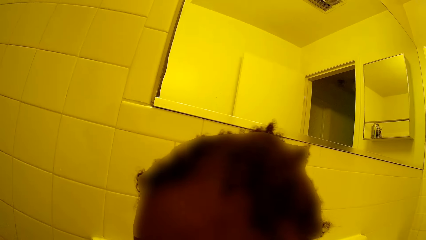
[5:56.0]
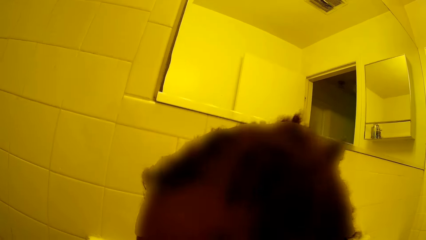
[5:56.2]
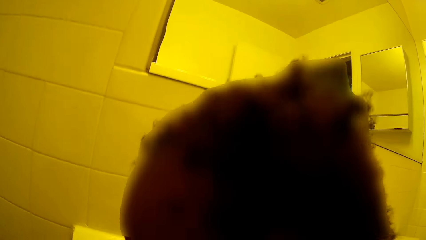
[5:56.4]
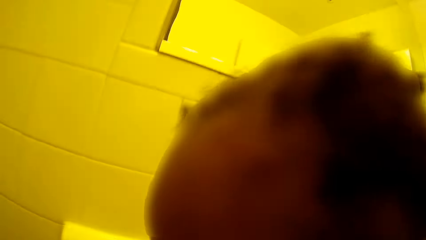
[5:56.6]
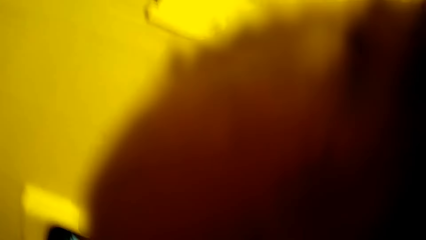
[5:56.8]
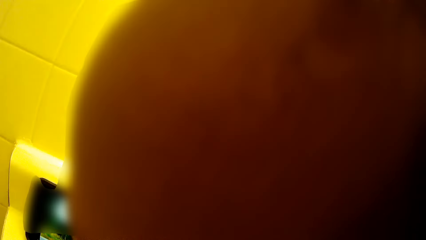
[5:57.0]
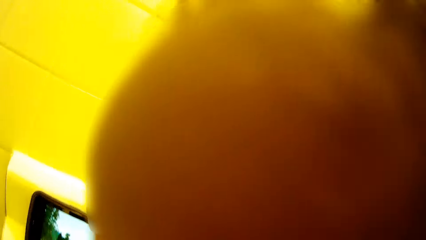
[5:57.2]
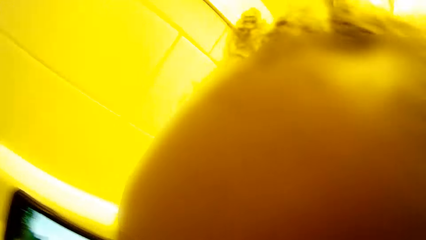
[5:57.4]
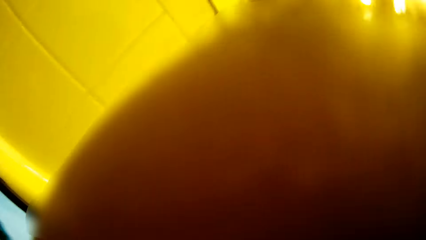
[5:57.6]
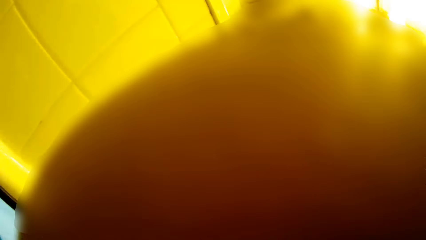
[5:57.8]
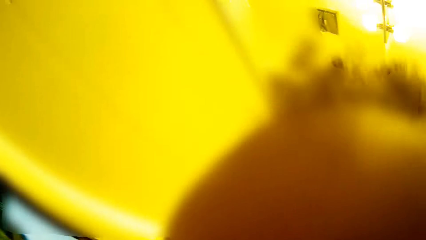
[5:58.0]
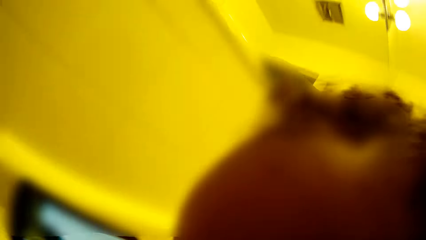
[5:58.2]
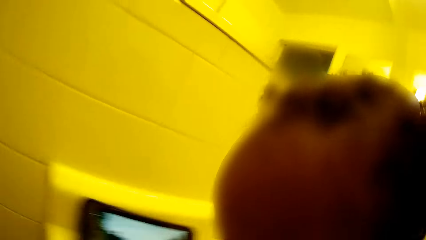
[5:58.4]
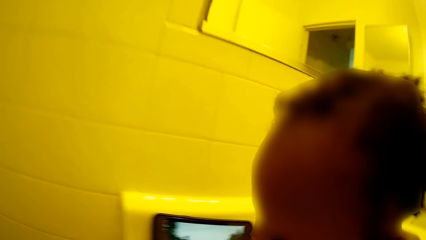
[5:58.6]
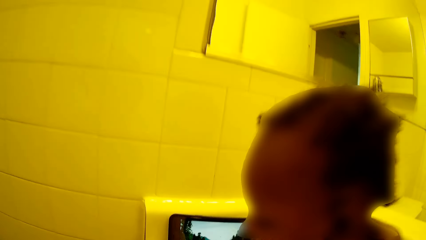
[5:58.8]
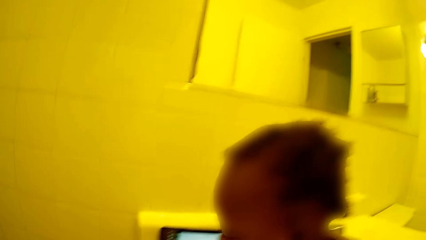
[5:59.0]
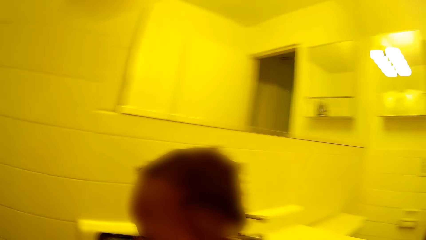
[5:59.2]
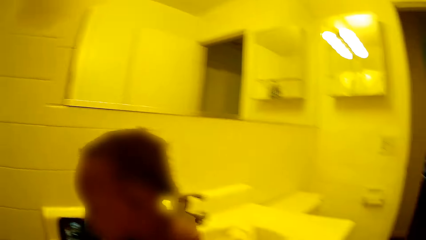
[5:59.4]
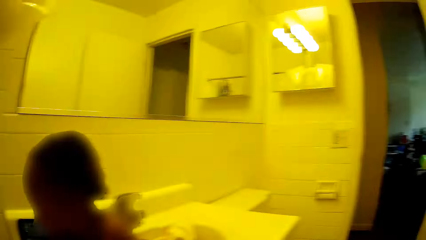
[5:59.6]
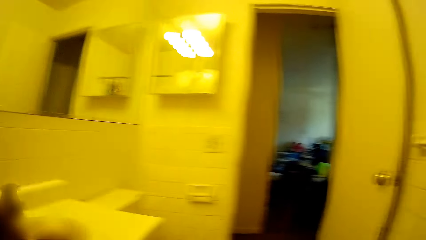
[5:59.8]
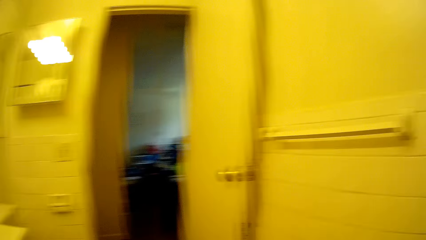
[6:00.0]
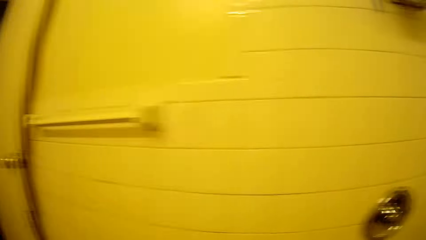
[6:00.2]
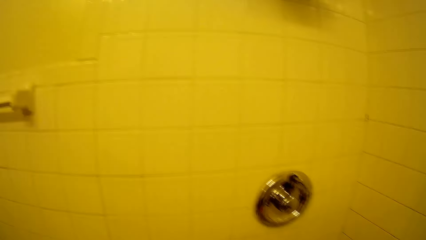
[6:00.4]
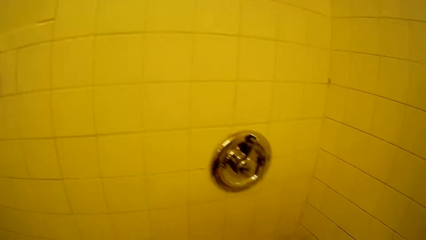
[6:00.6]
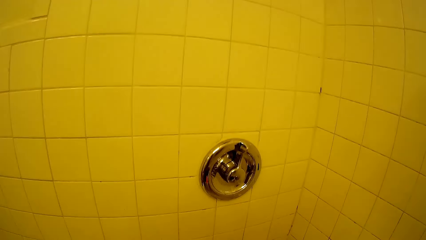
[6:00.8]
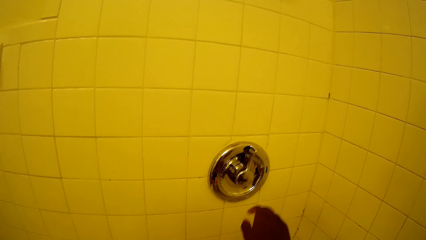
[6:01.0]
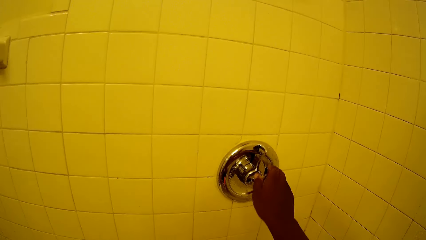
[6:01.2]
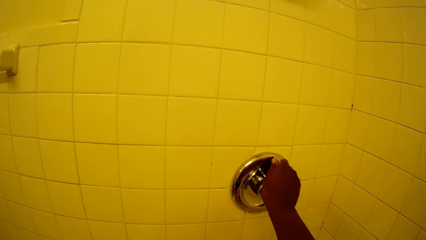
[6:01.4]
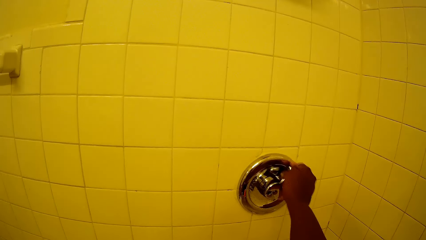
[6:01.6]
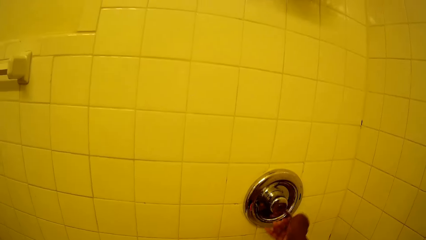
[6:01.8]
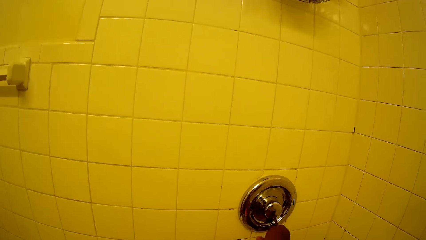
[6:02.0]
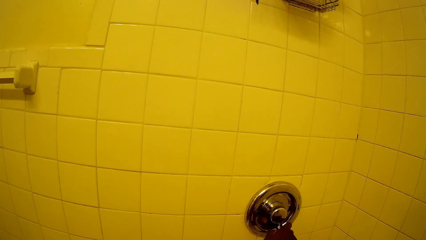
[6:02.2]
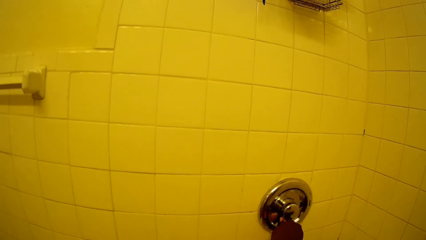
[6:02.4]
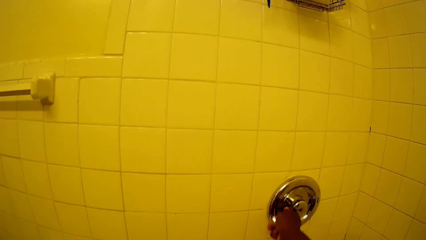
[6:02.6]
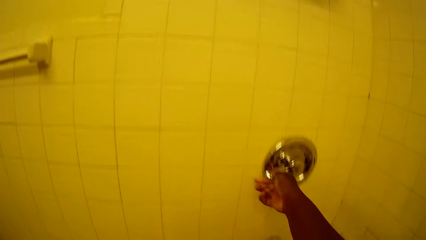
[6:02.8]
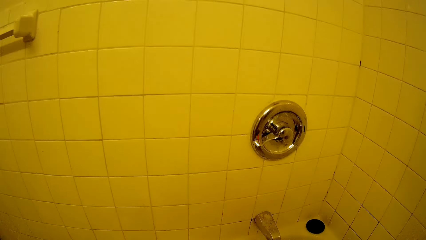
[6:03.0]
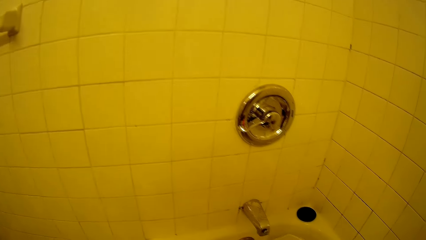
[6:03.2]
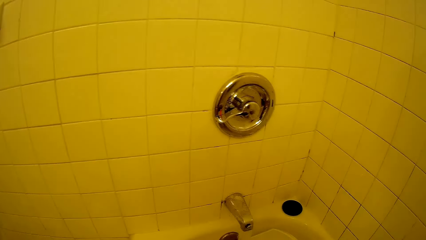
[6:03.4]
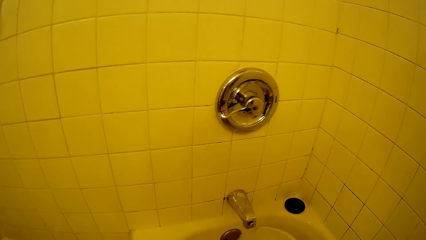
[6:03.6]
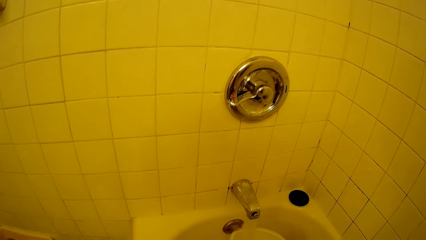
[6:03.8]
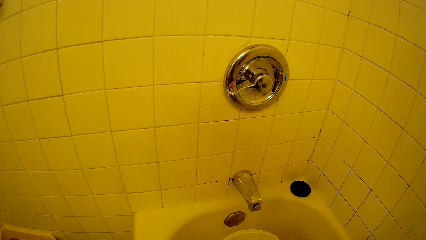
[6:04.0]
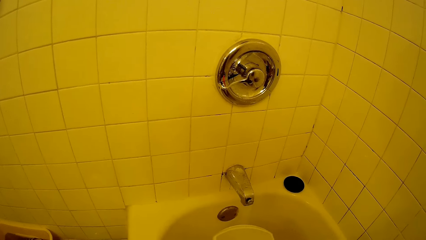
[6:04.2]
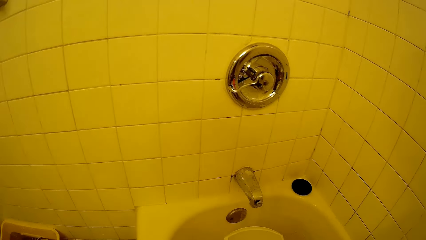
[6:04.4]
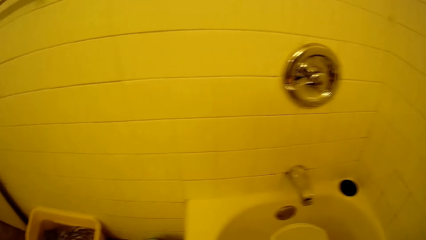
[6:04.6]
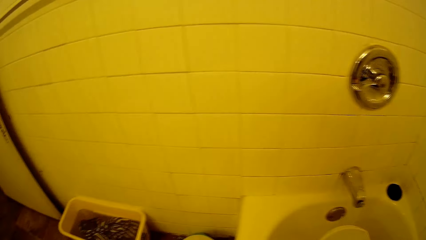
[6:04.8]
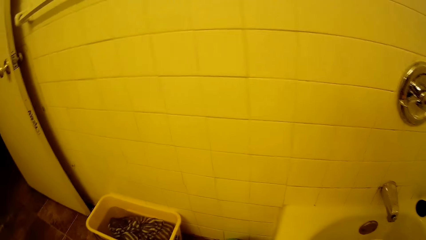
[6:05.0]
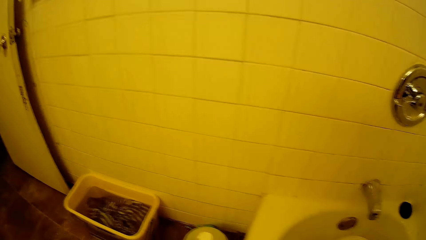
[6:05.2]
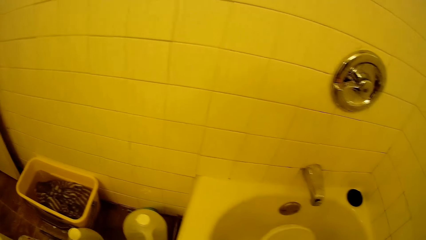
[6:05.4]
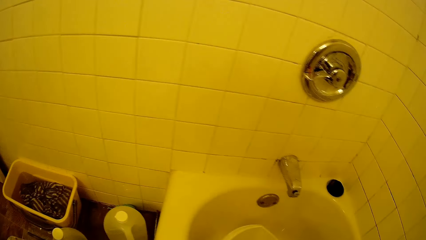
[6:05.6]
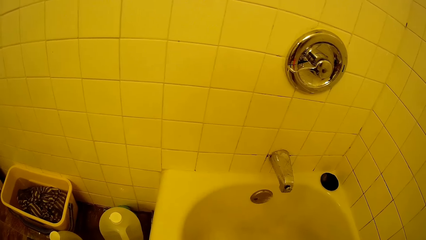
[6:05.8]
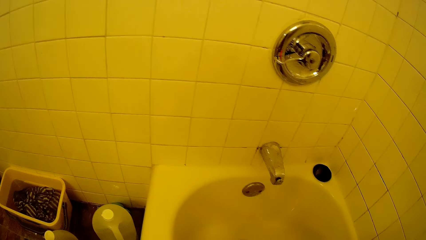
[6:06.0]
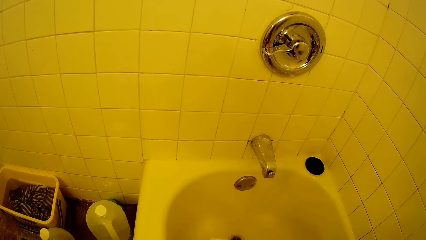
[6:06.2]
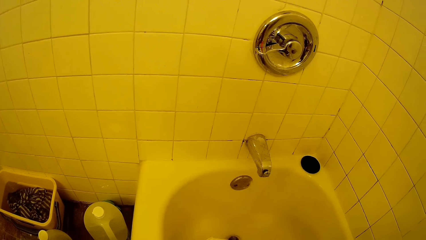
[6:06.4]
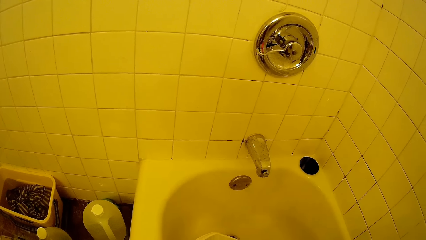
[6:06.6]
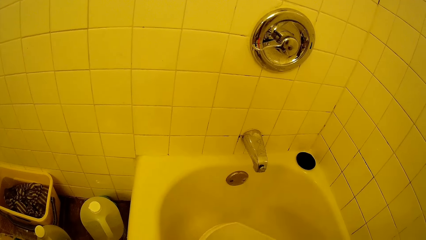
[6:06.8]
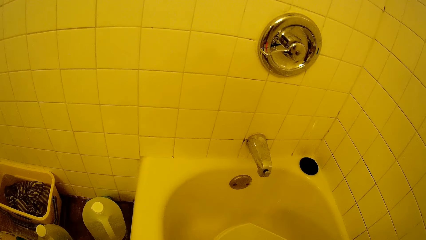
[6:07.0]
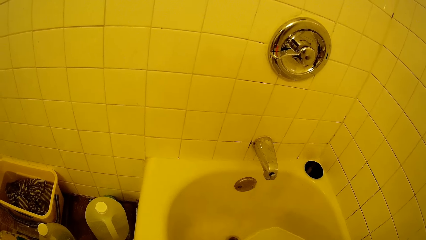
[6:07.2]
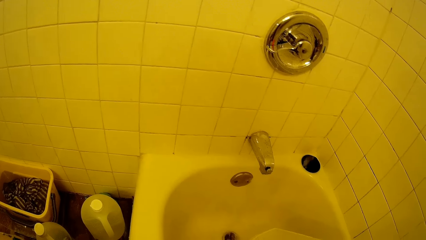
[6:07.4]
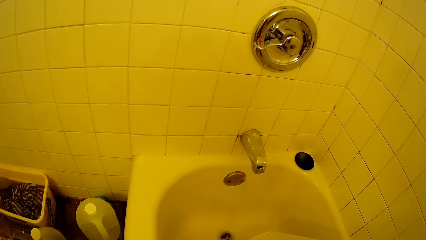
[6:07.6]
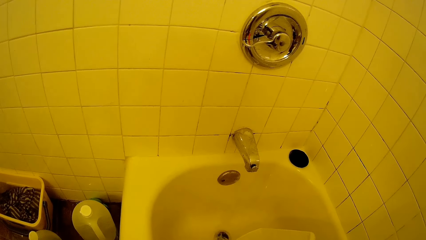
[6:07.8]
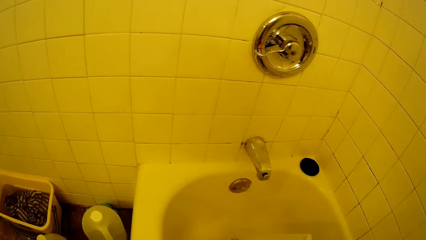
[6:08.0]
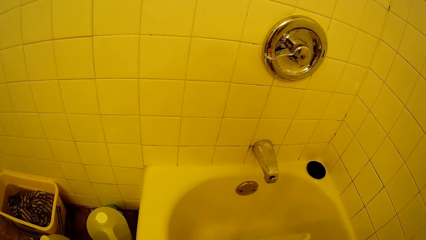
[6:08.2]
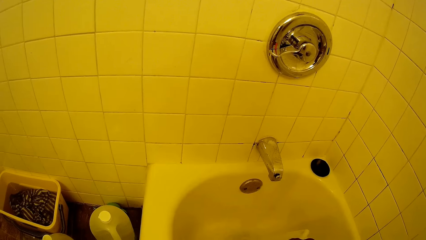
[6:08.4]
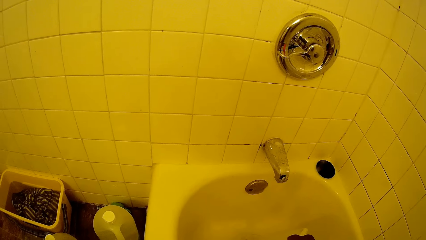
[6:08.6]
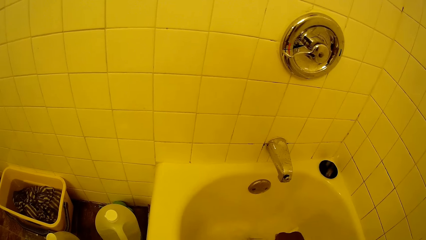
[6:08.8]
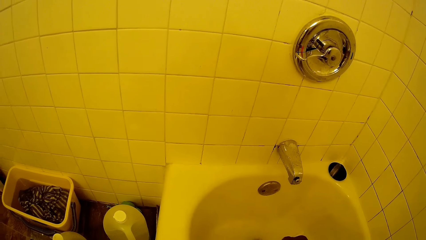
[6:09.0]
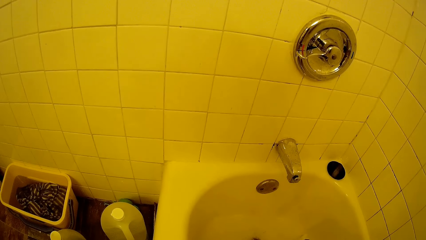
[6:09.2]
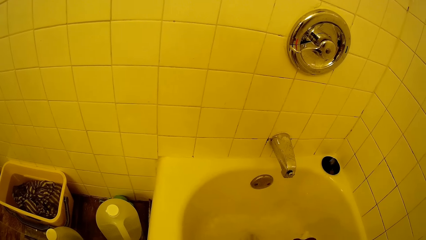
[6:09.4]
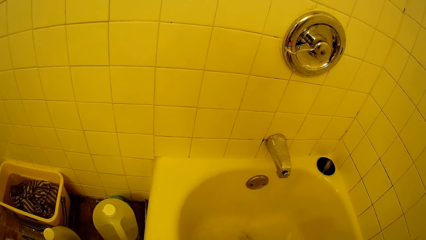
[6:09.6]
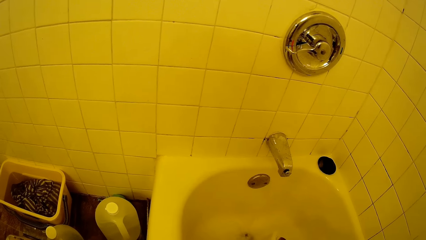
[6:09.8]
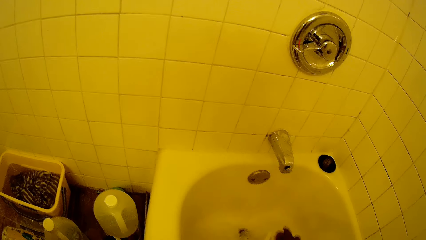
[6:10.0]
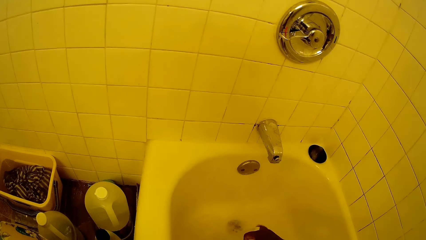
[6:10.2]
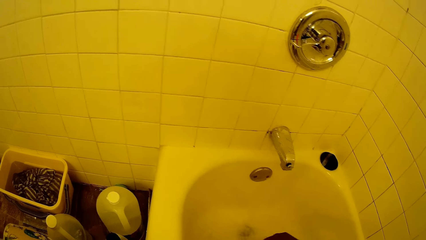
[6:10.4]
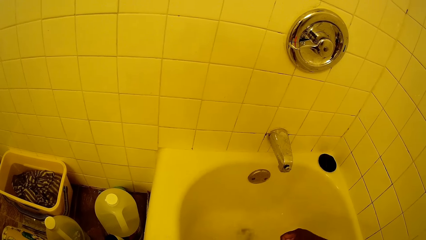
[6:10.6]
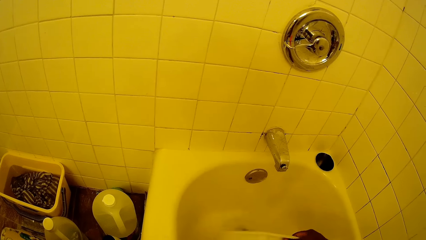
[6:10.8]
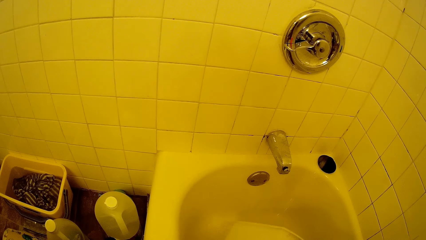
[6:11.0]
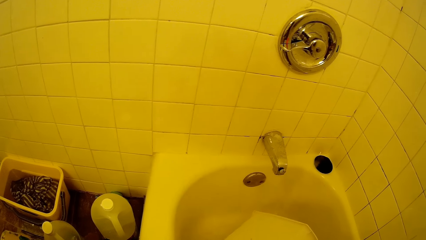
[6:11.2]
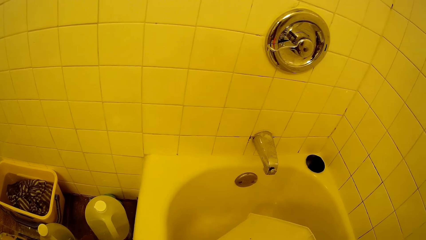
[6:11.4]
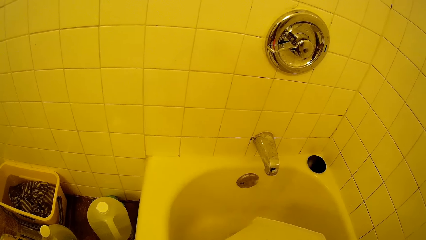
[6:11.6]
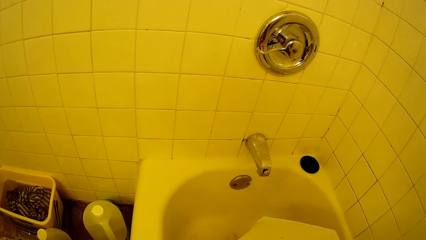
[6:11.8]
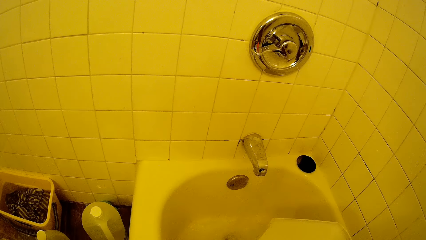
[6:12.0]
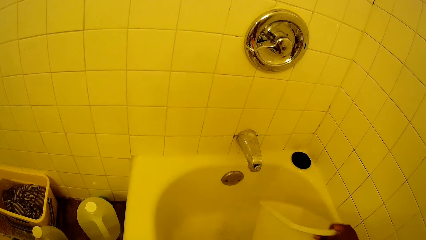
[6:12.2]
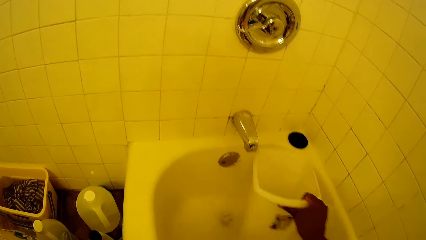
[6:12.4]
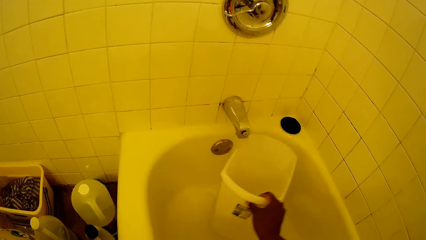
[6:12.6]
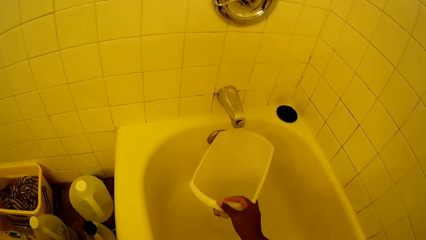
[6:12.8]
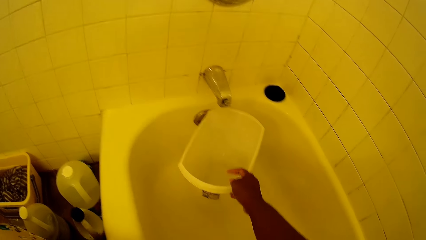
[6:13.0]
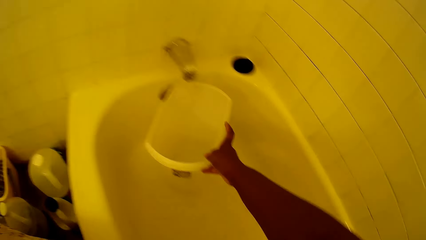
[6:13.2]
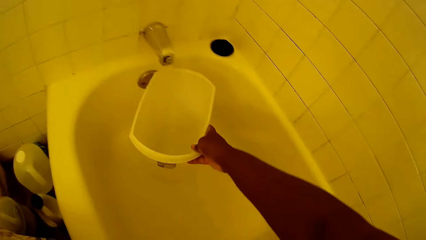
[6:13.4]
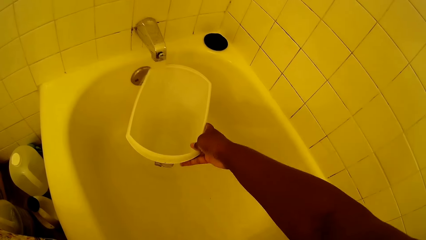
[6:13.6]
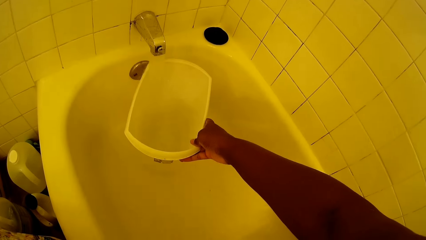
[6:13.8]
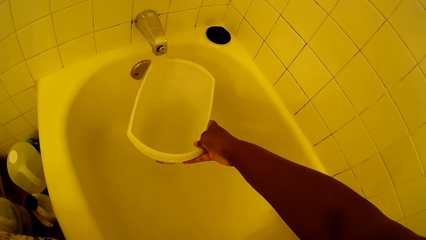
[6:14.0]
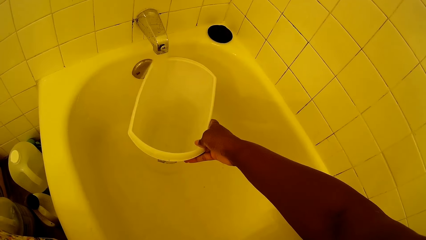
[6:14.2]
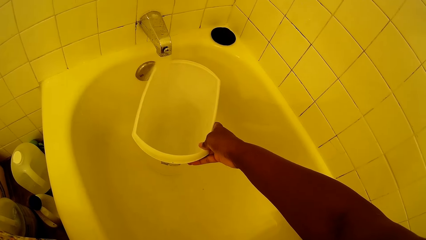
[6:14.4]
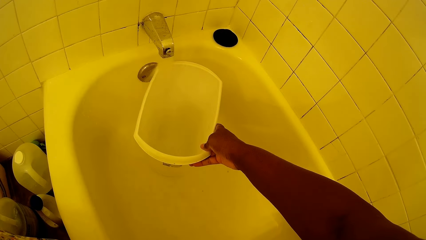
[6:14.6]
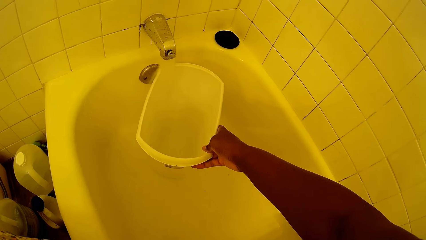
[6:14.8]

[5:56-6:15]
A kid looks at the phone. The camera wearer opens a water tap on the wall with her right hand. She holds a bucket in a bath tub with her right hand. She pours water out of the bucket in the bath tub with her right hand. She holds the bucket under the tap with her right hand. She fills the container with water.
